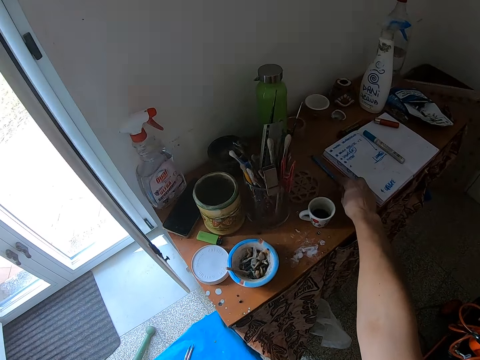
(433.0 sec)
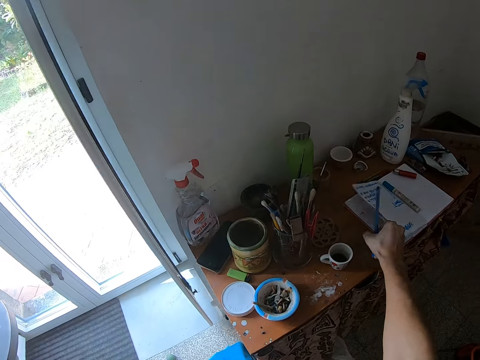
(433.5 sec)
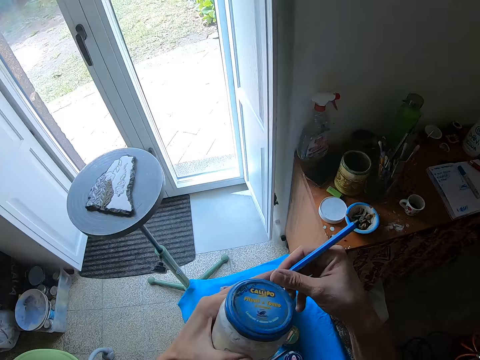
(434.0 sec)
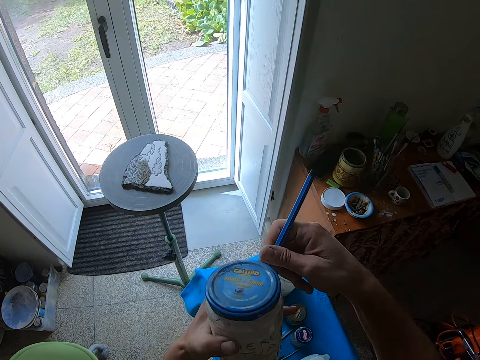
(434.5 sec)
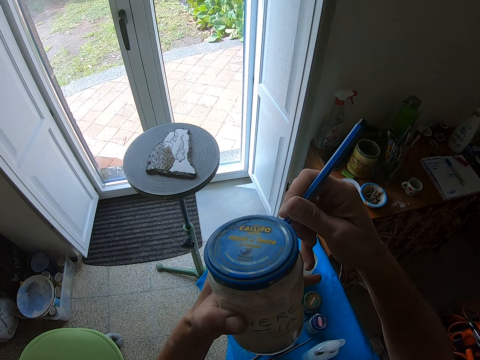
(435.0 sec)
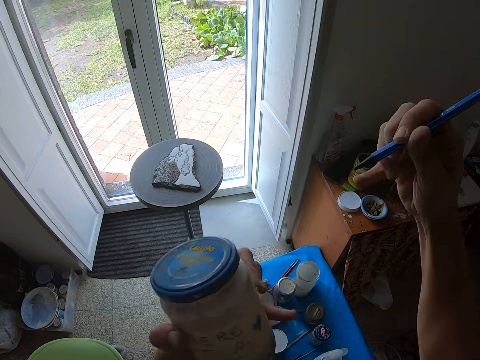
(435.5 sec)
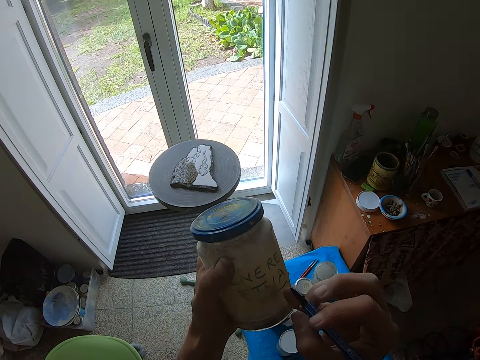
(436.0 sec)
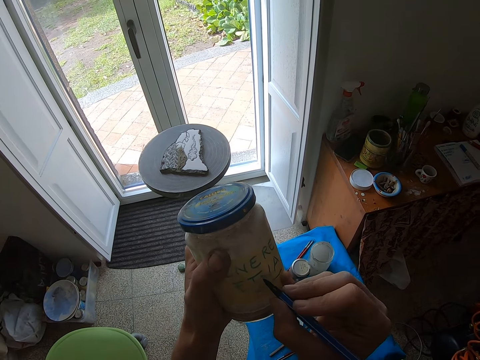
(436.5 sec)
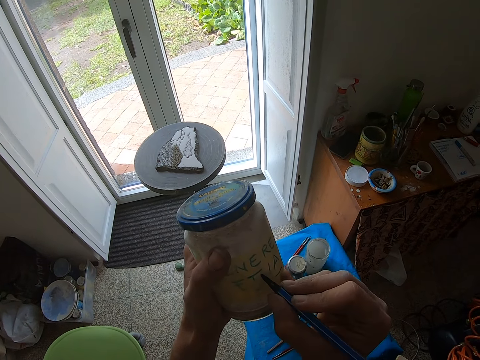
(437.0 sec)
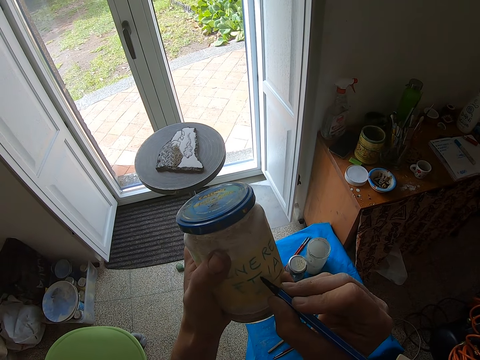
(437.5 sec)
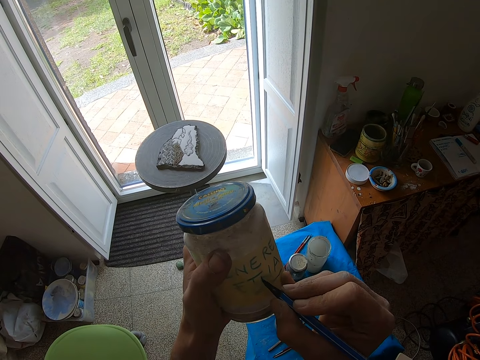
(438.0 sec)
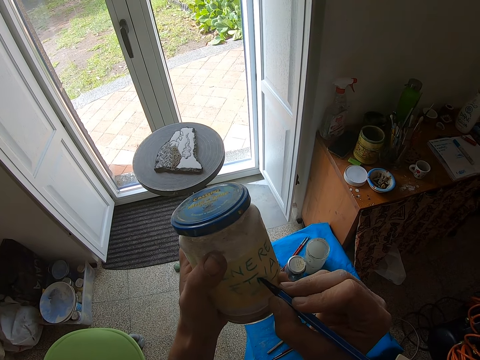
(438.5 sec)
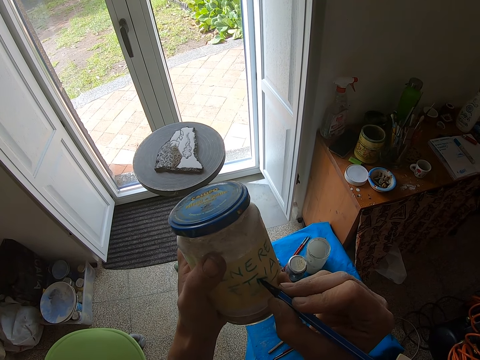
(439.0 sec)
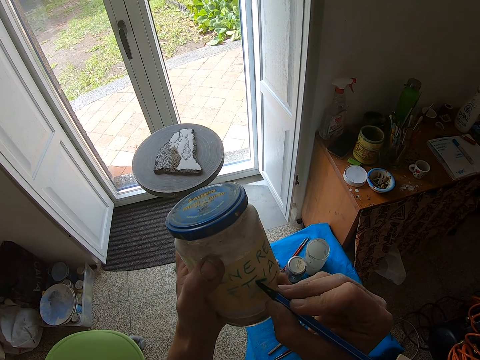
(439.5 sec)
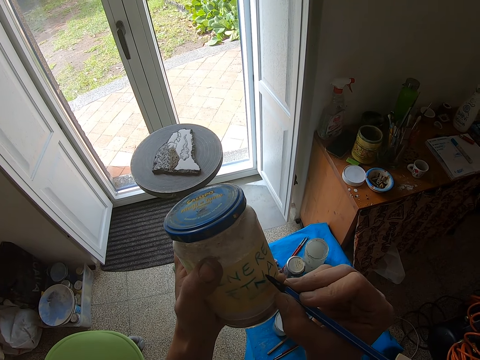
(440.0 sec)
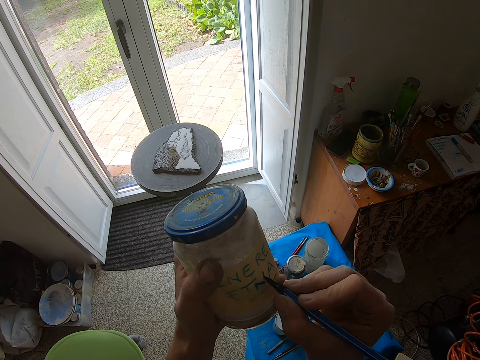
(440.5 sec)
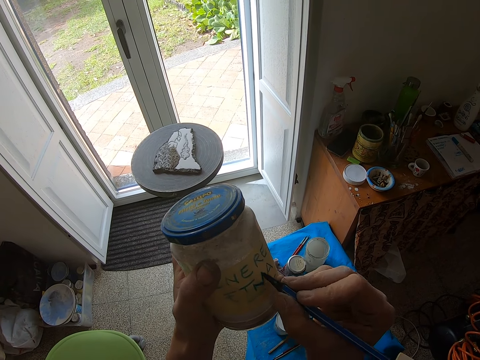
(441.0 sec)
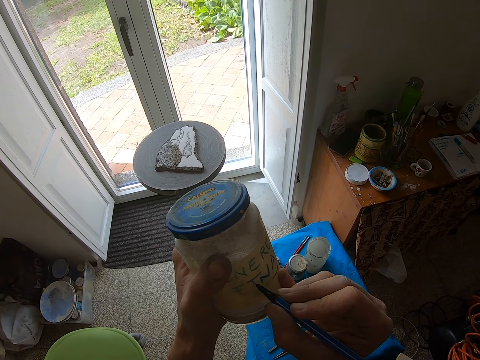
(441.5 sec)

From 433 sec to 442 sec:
The camera wearer picks up the pencil on the table with his right hand. He removes the cap of the pencil with his left hand. He writes on the cellotape on the container in his left hand with the pencil in his right hand.

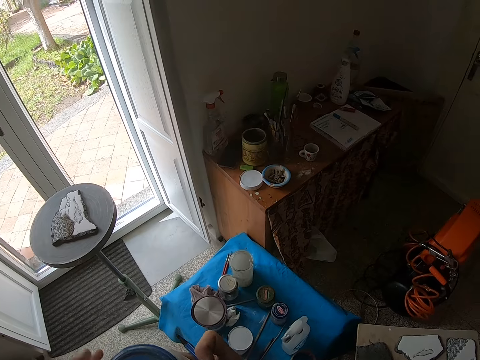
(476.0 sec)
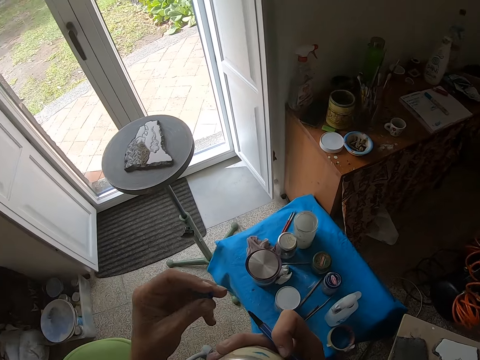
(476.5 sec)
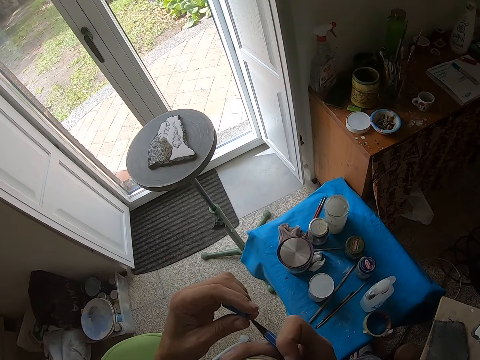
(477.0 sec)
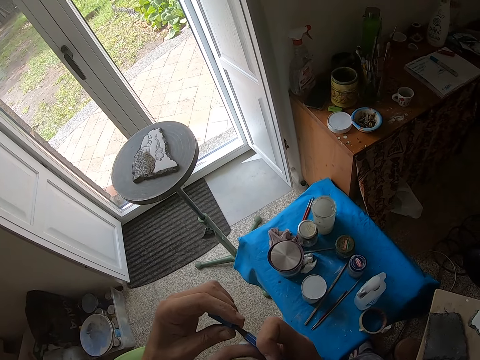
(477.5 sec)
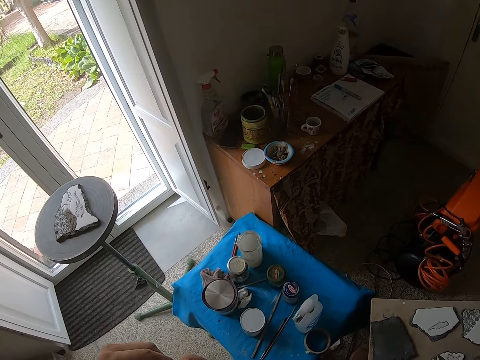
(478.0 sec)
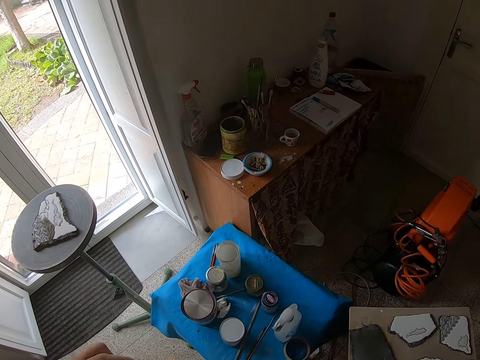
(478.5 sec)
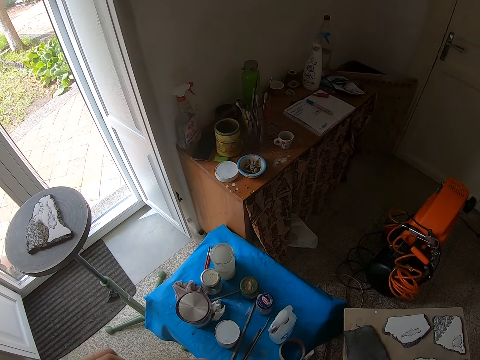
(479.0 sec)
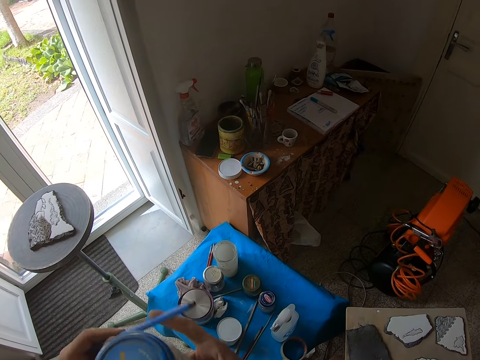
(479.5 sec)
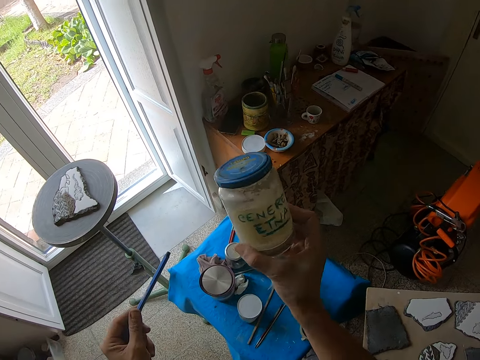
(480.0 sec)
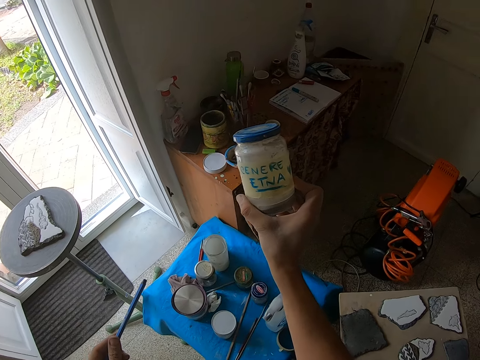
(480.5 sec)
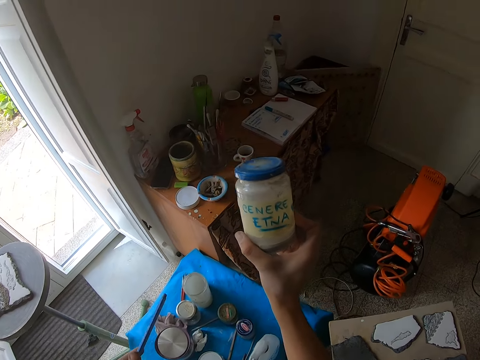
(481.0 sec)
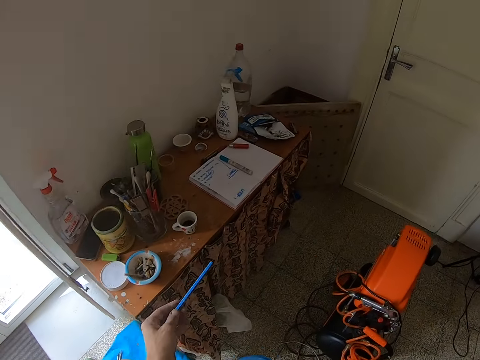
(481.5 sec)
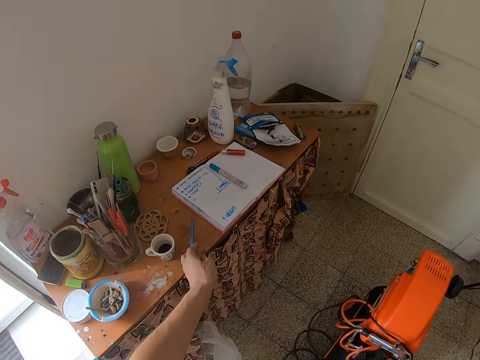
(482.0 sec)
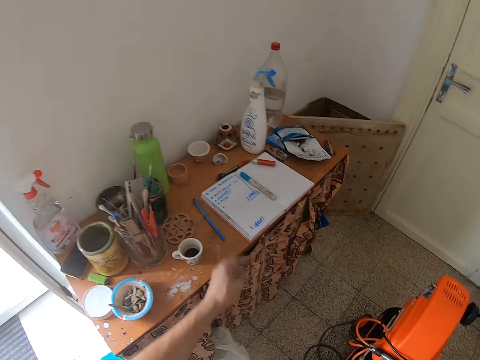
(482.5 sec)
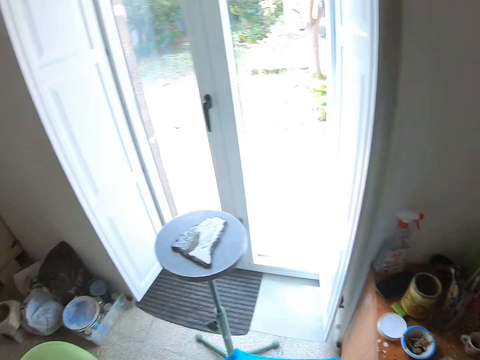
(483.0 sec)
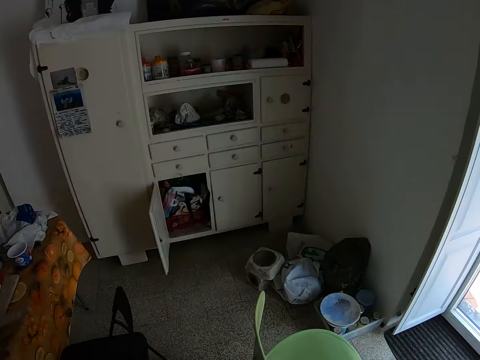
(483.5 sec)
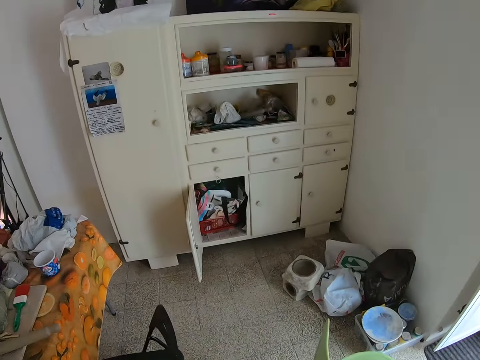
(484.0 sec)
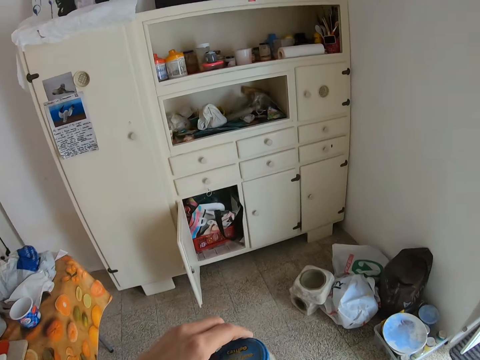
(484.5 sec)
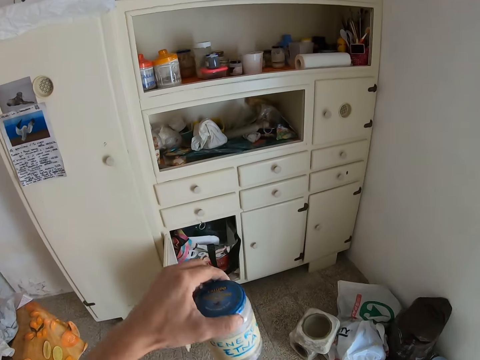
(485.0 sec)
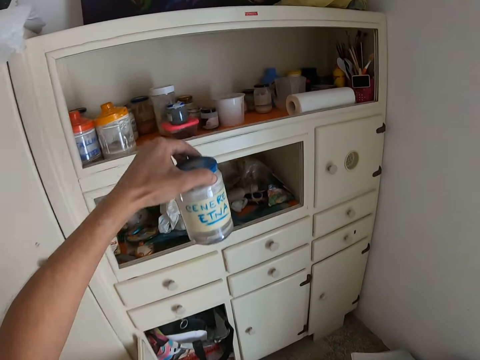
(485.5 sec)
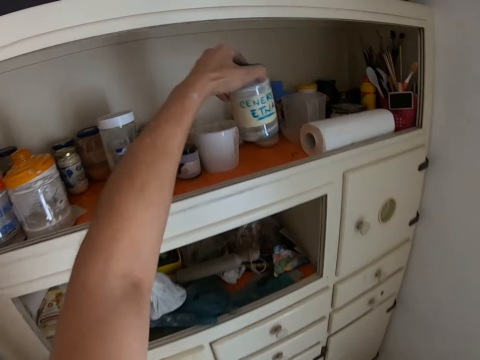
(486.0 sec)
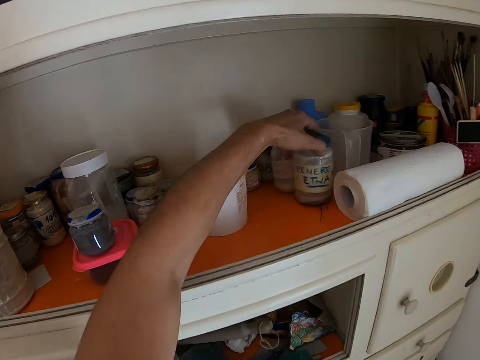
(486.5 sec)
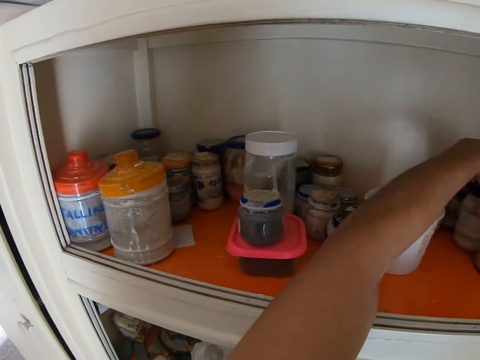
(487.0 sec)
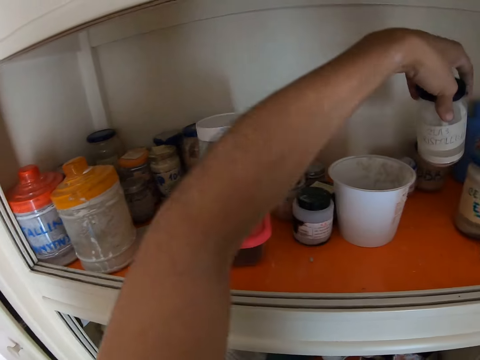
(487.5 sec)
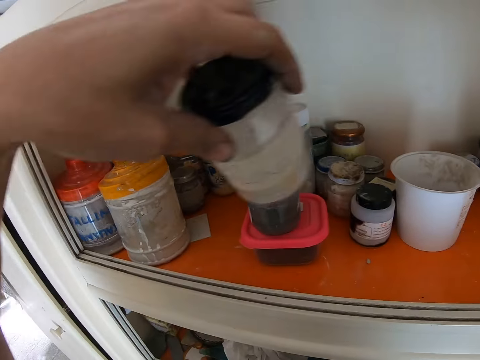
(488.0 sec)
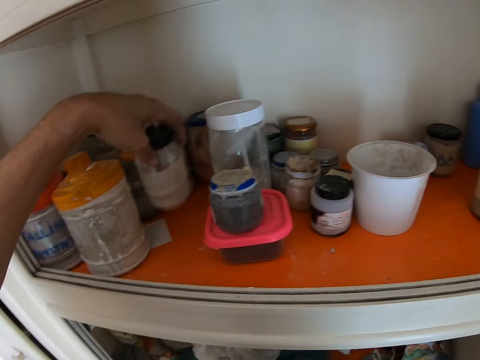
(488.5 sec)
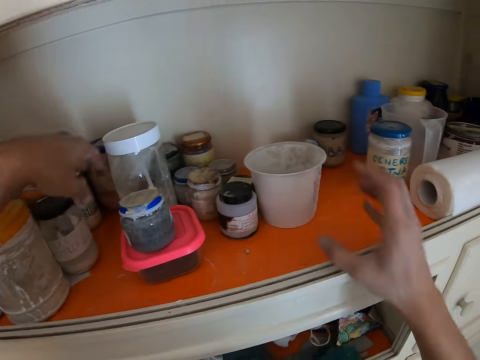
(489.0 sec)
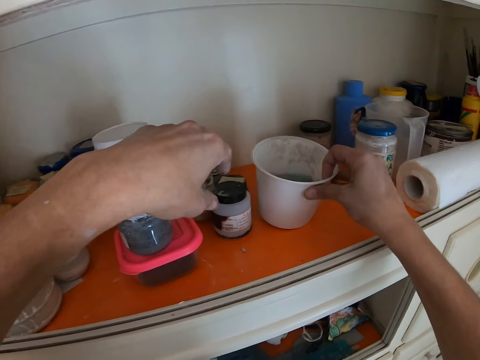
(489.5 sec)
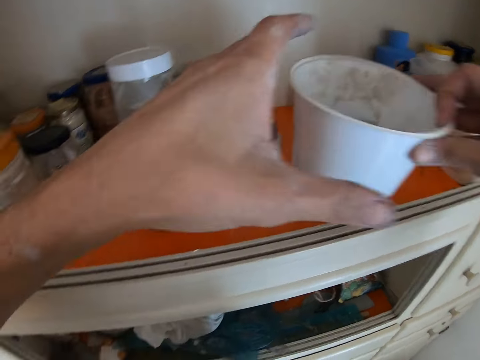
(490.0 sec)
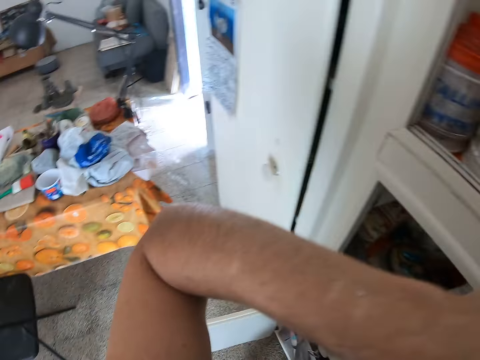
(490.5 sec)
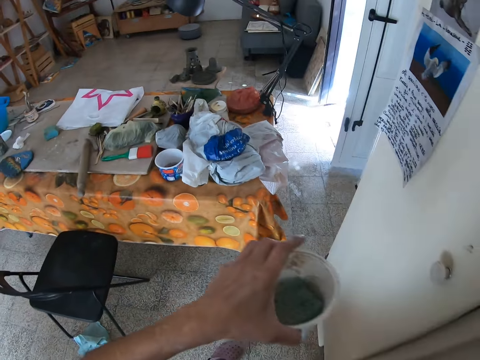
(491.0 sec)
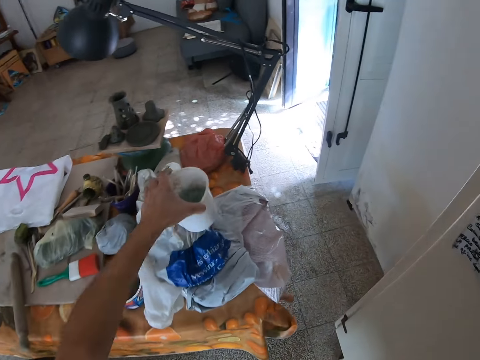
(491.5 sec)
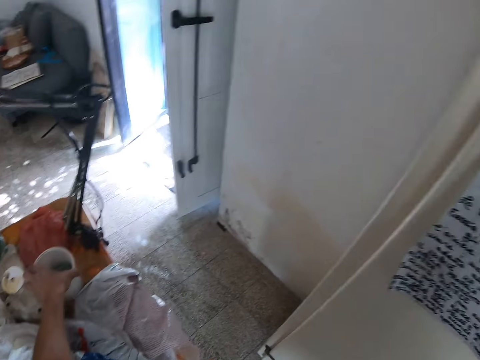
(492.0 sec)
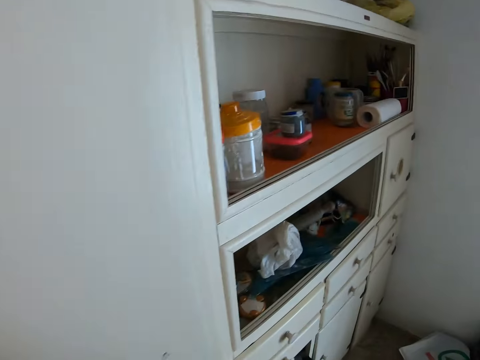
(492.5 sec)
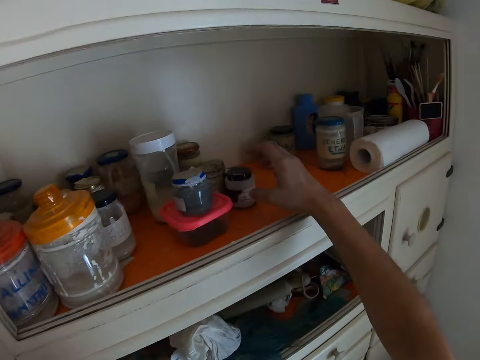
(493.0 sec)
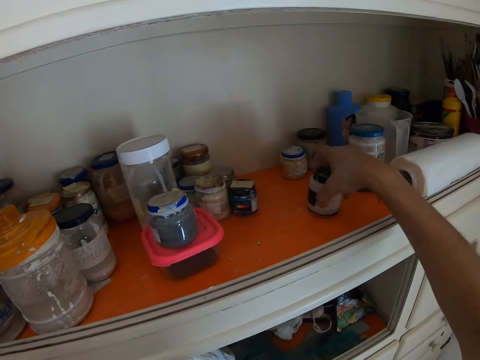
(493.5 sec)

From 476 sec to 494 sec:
The camera wearer covers the pencil with the cap in his left hand. He drops the pencil on the table with his left hand. He drops the container on the shelf with his left hand. He moves the container on the shelf with his left hand. He picks up the container of paint on the shelf with his right hand. He drops the container in his left hand on a table. He moves a container on the shelf with his right hand.
